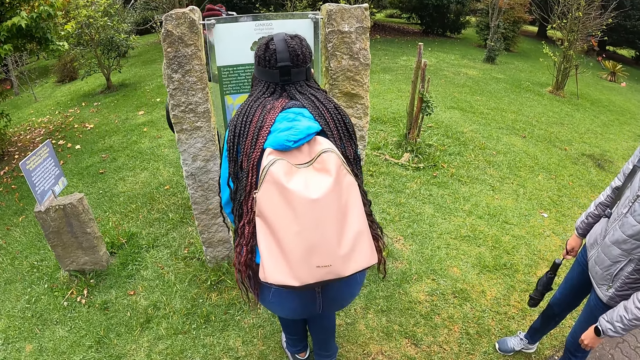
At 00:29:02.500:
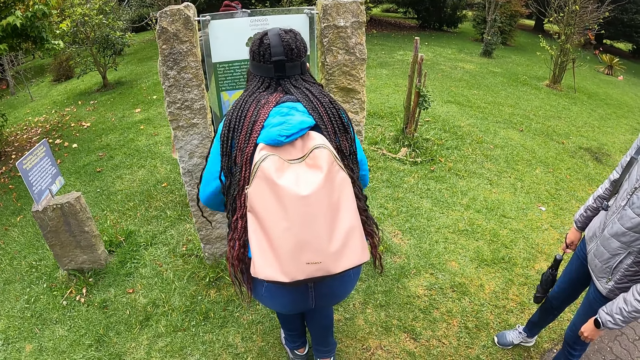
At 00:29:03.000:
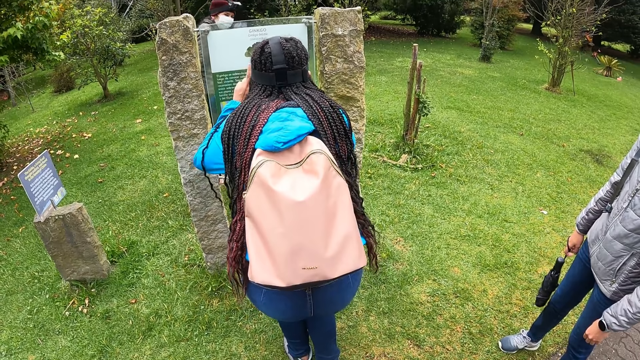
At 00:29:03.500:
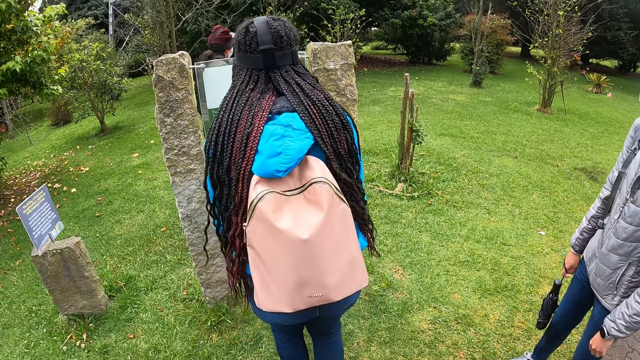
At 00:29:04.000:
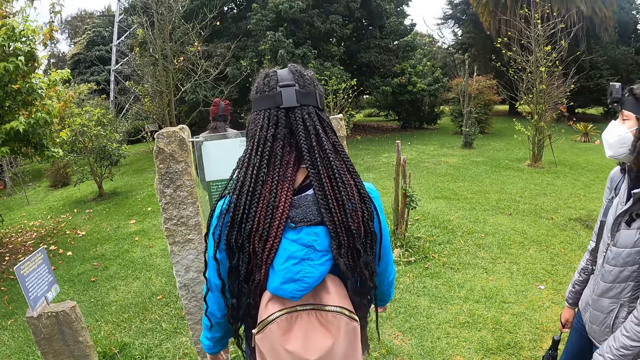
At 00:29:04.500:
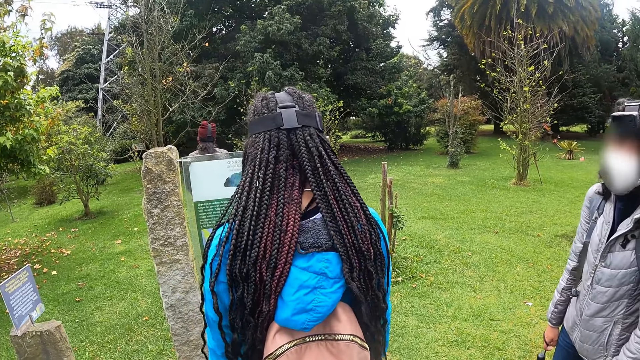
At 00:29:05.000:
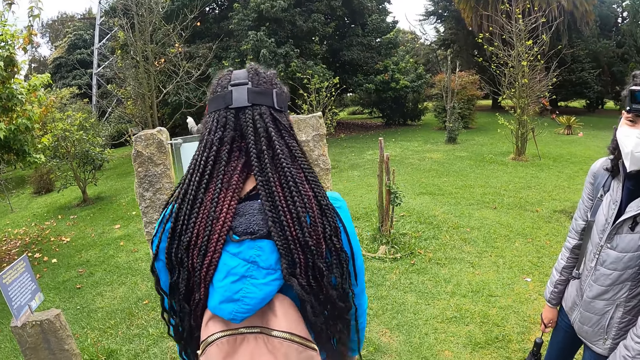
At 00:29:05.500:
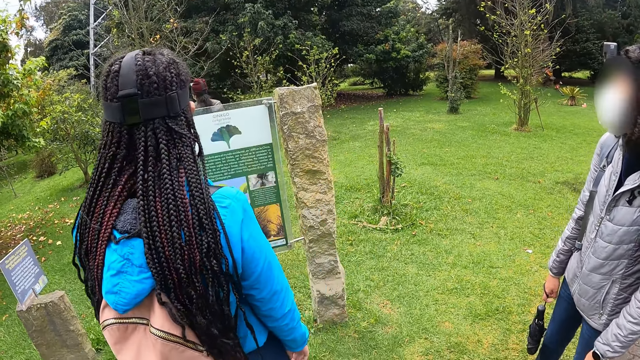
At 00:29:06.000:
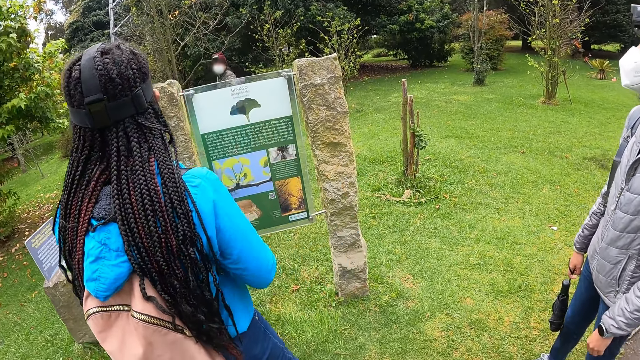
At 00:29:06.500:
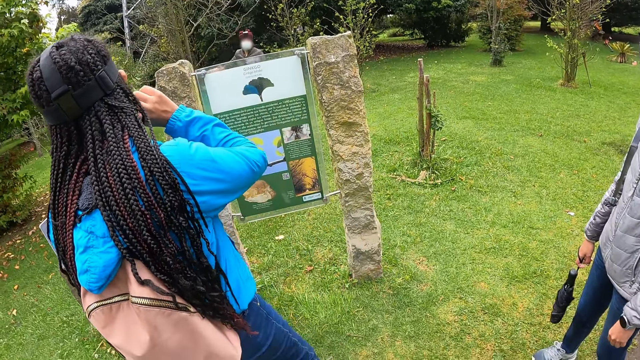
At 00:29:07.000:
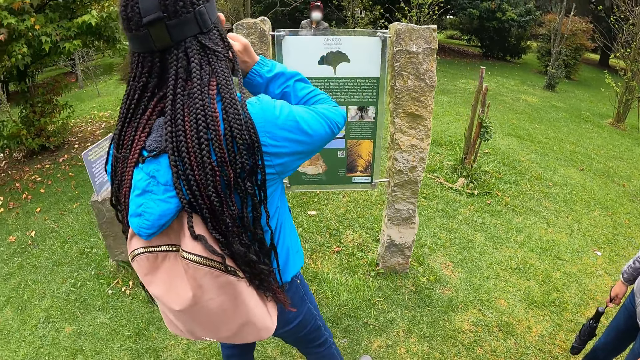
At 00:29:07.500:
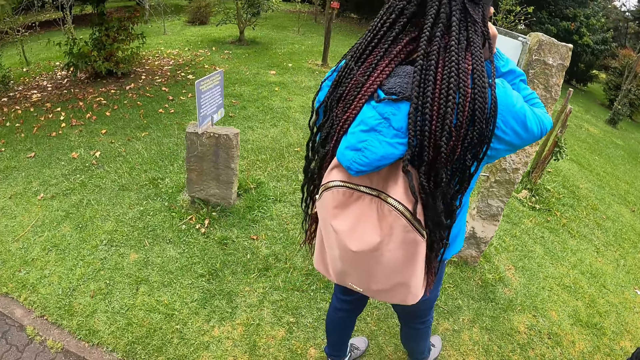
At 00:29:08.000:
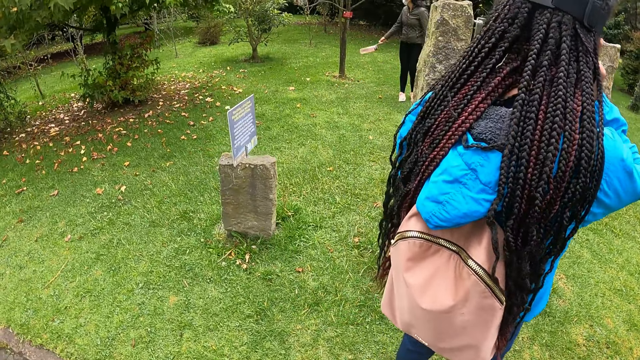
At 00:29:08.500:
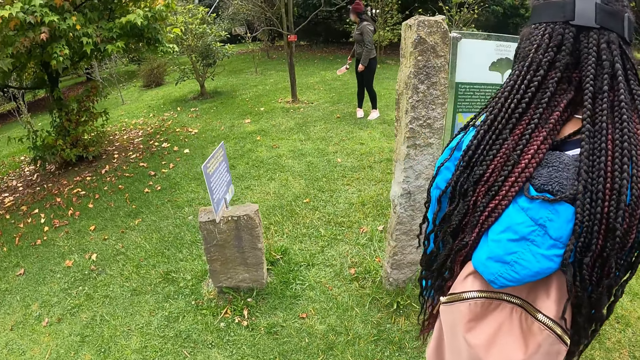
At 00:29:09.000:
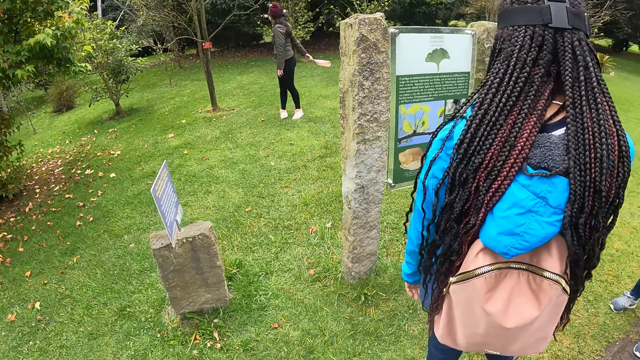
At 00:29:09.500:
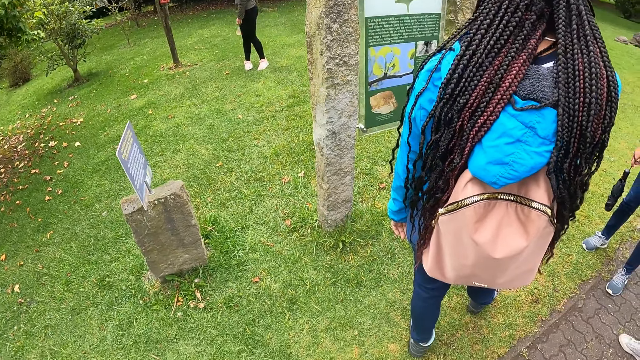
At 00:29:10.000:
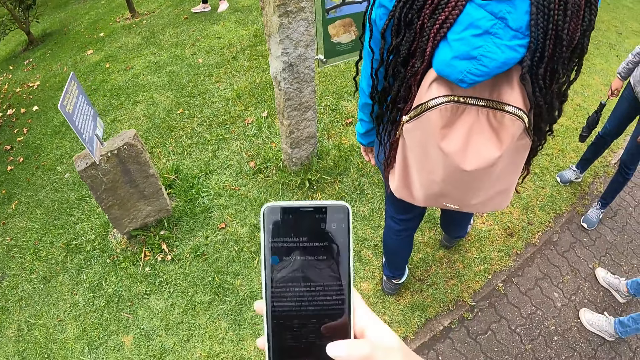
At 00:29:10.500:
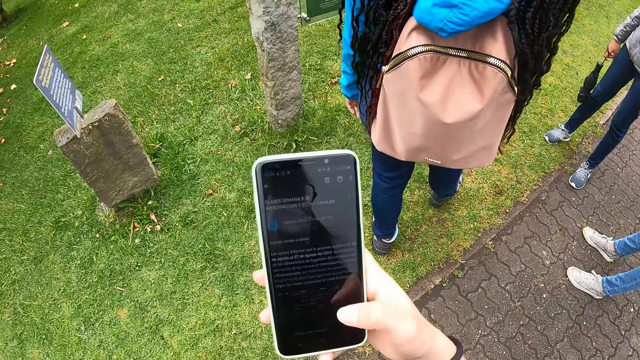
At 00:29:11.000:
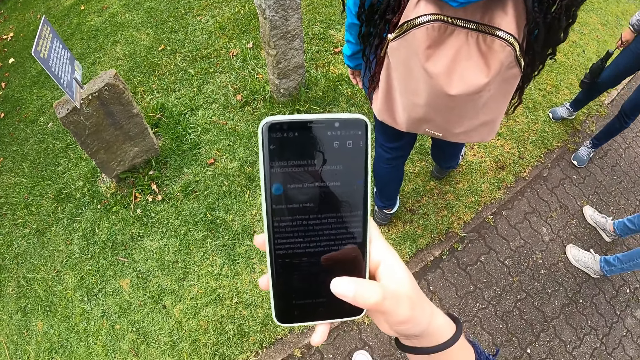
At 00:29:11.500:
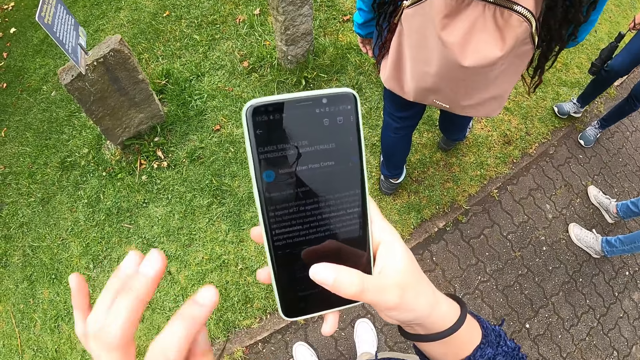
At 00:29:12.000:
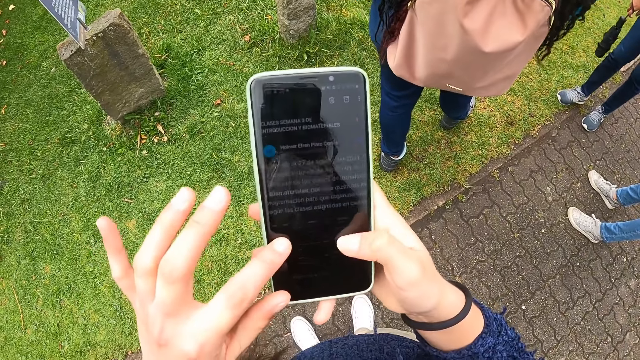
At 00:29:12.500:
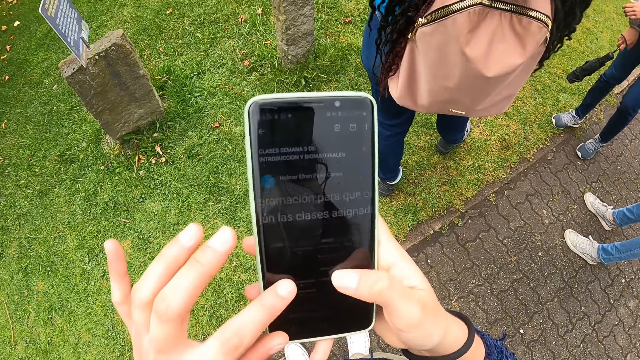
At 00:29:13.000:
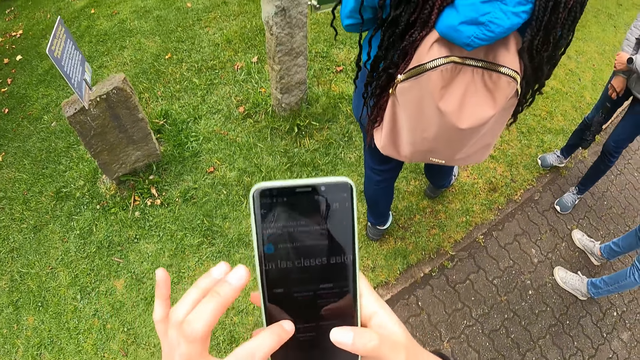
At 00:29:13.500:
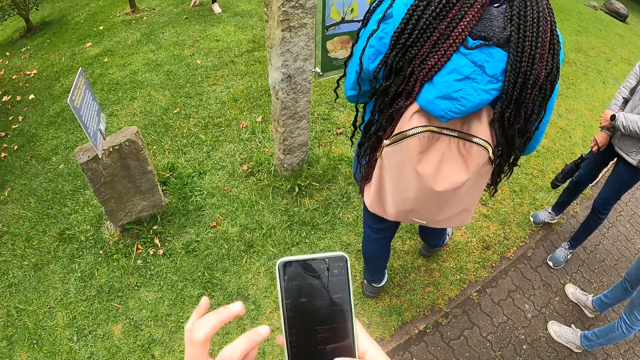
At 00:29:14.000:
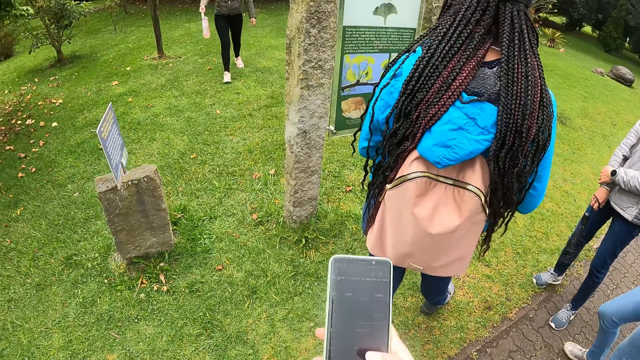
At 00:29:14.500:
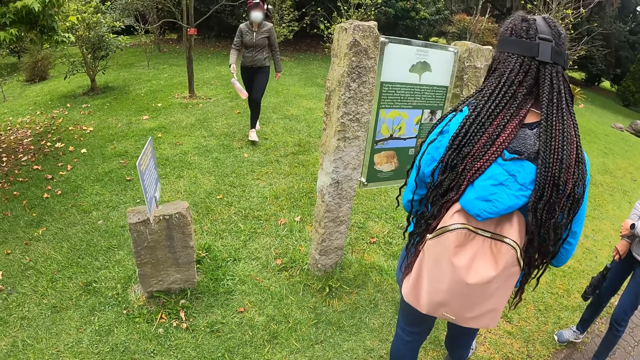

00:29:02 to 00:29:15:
The camera wearer picks up a phone. She presses the phone with her right hand. She scrolls the phone. She presses the phone with her hands.

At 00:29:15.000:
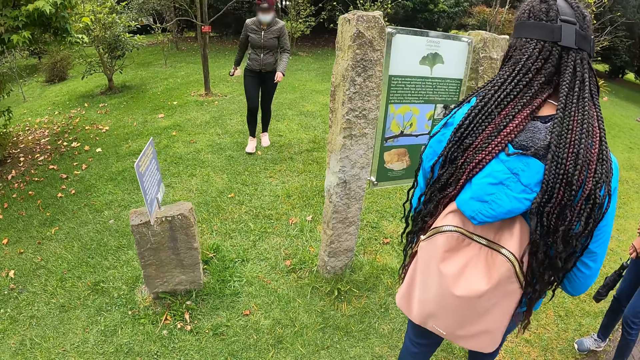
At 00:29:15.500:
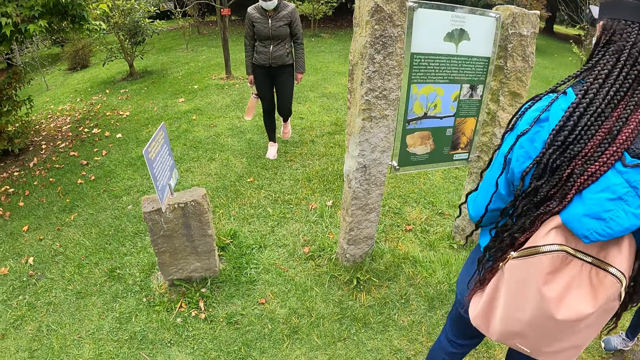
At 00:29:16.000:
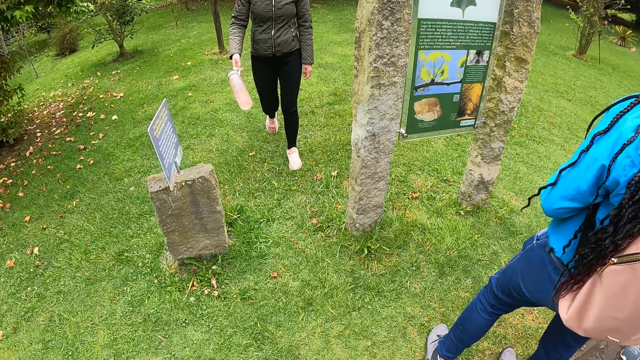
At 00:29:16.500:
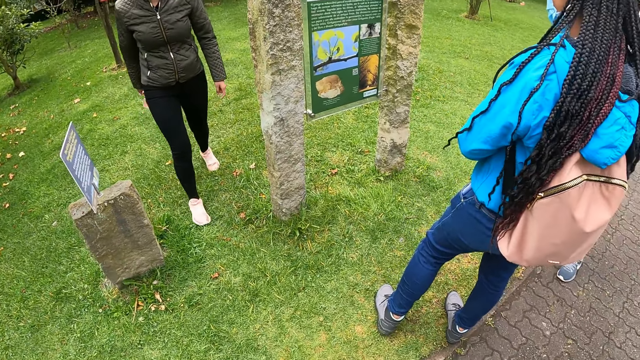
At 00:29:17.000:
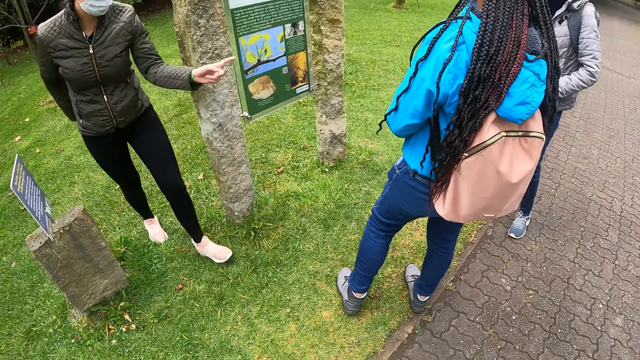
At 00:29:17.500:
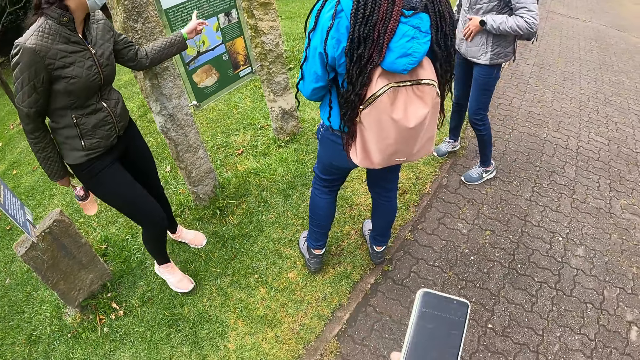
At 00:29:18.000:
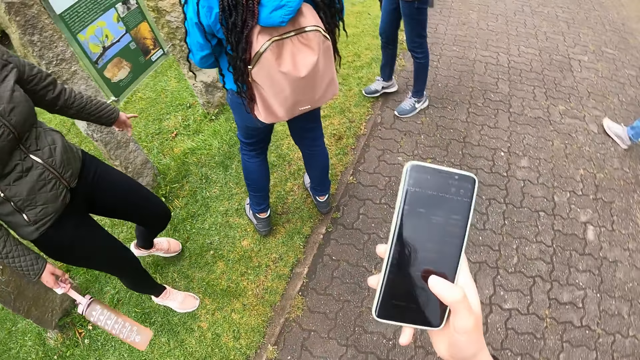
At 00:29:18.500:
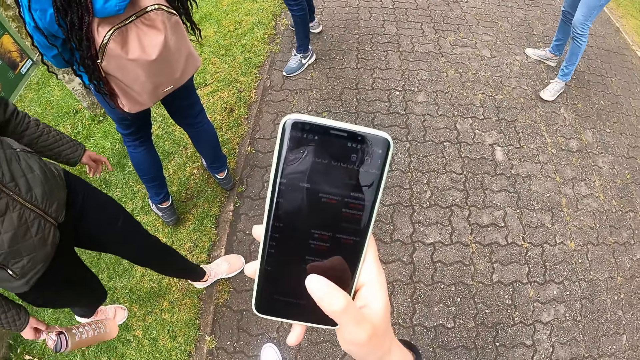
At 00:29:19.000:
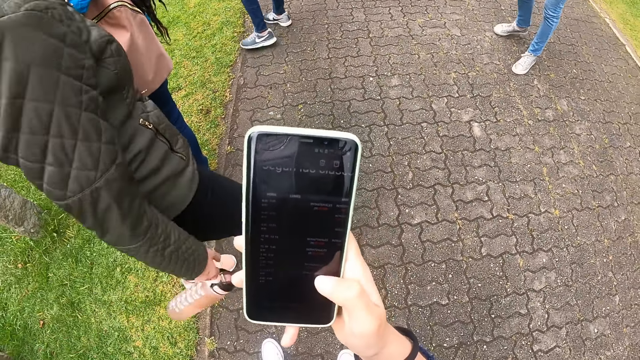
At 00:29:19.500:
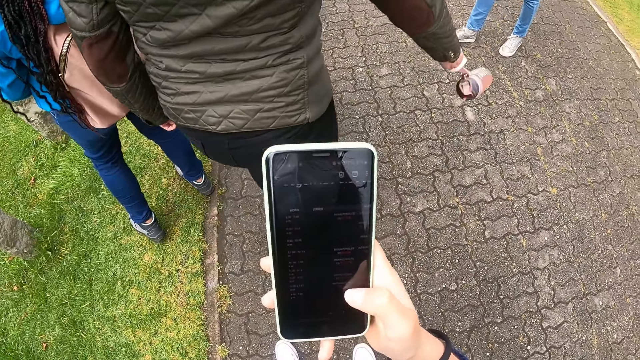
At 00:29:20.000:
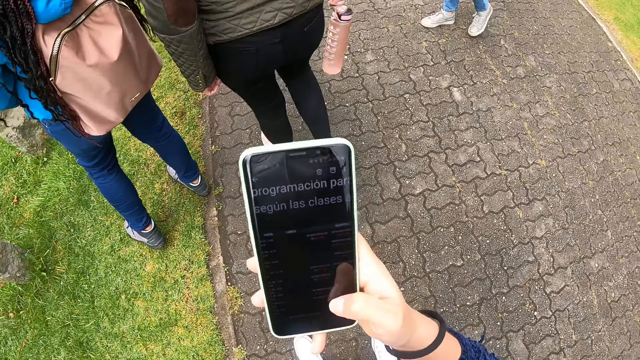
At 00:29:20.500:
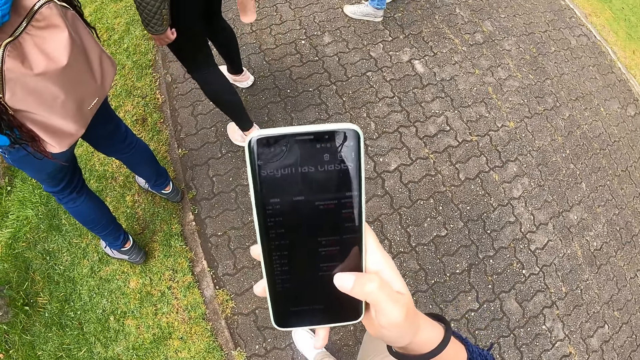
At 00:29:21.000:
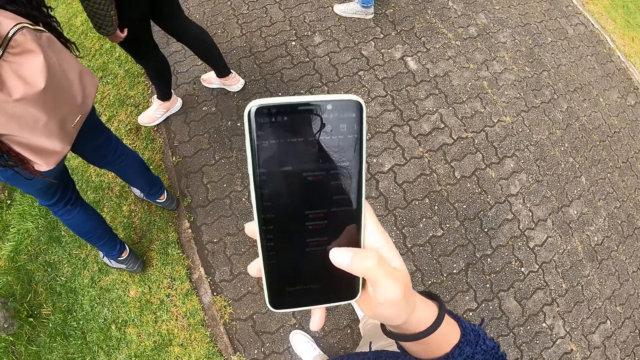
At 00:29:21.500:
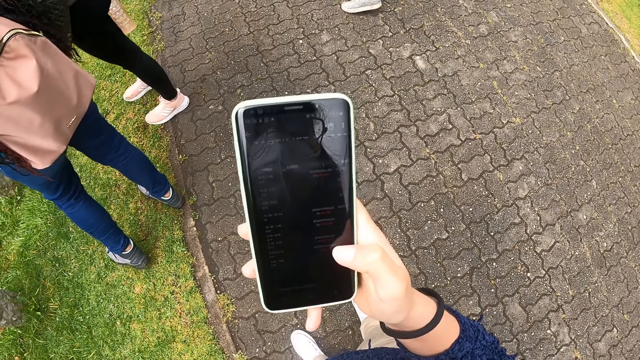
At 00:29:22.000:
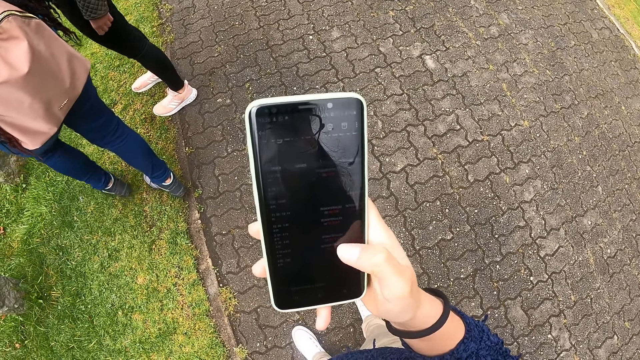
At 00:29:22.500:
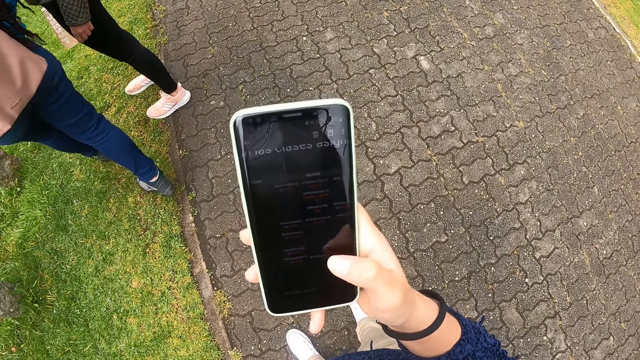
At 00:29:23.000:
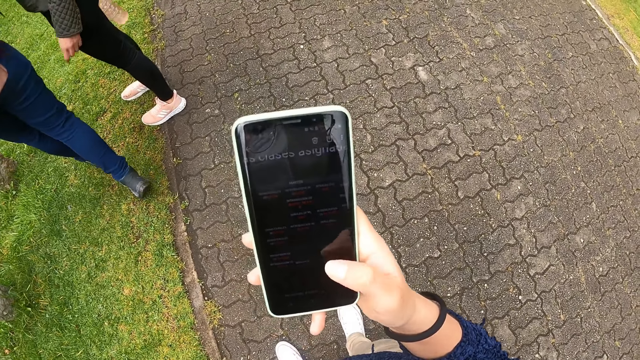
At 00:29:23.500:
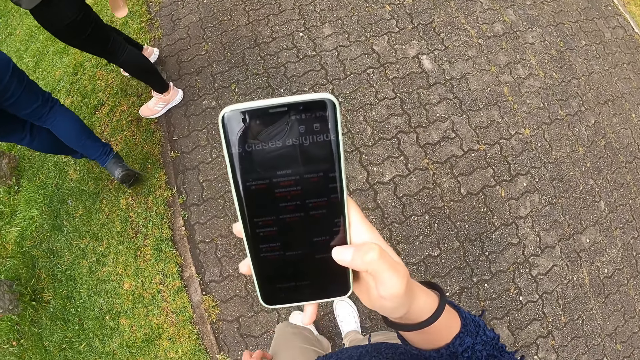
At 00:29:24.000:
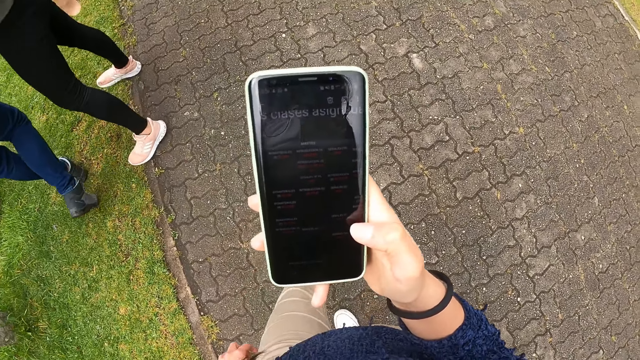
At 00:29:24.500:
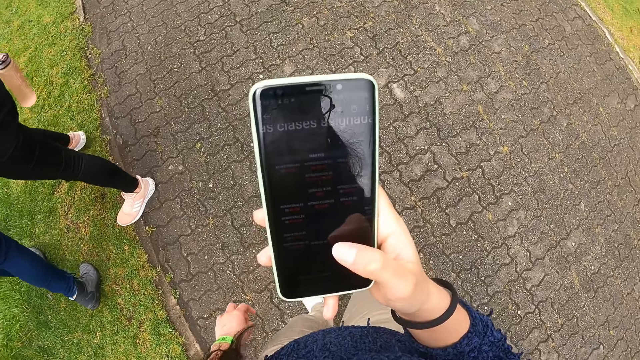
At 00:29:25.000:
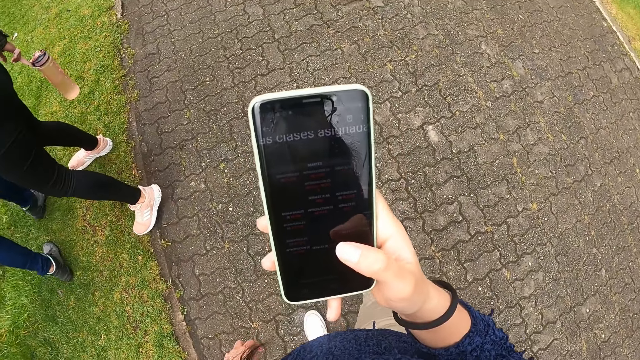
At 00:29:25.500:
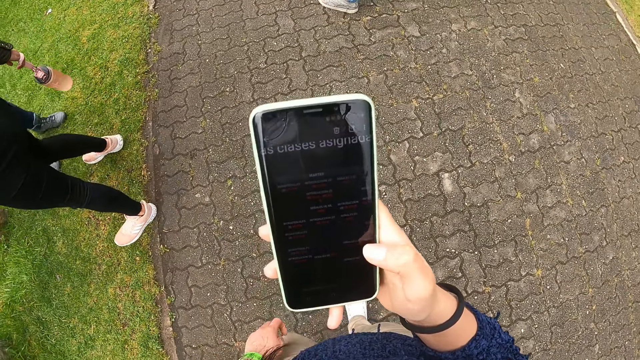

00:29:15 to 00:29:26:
The camera wearer walks on the streets. She presses a phone with her right hand. She picks up the phone. She scrolls the phone.
